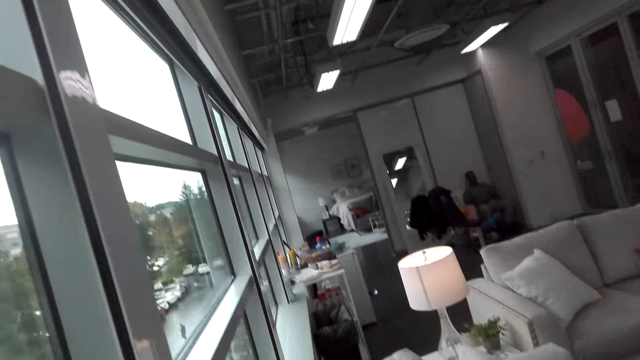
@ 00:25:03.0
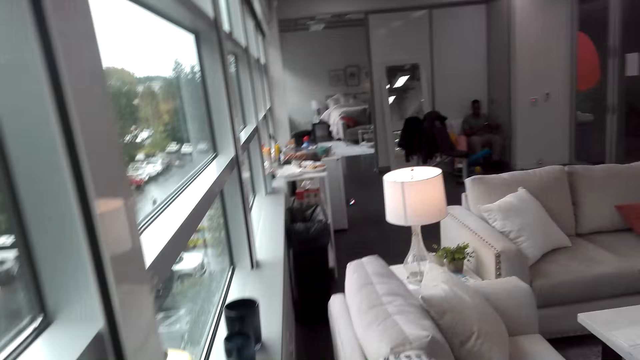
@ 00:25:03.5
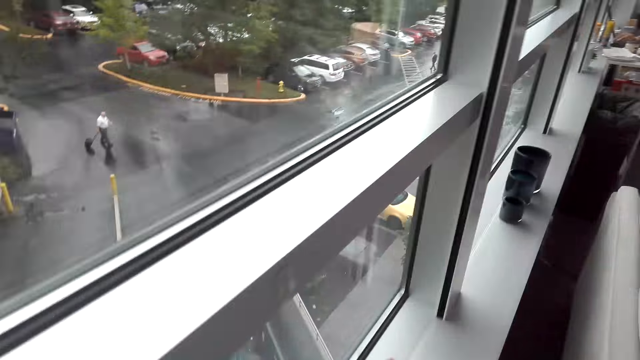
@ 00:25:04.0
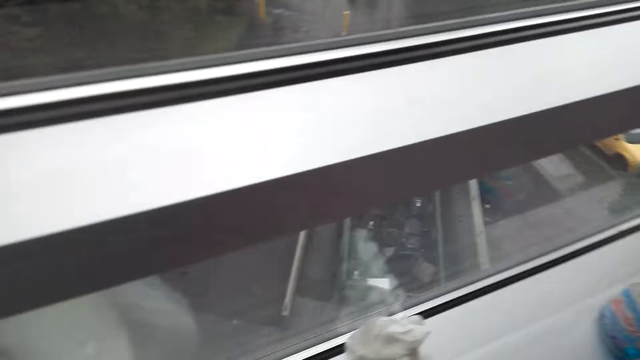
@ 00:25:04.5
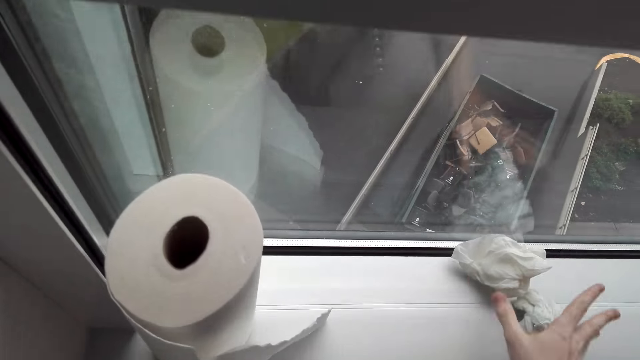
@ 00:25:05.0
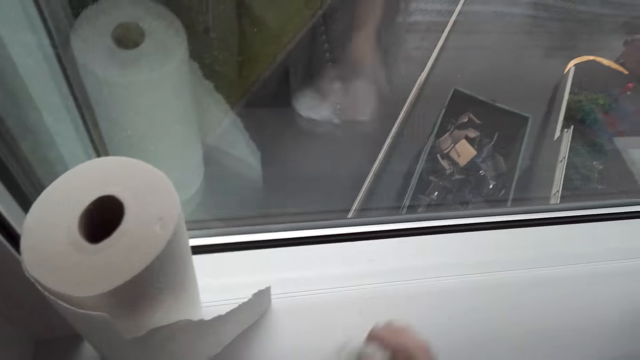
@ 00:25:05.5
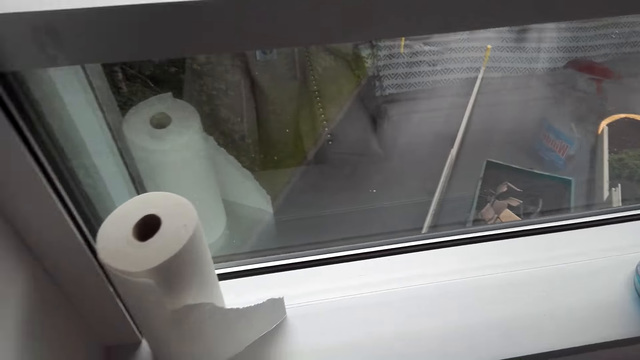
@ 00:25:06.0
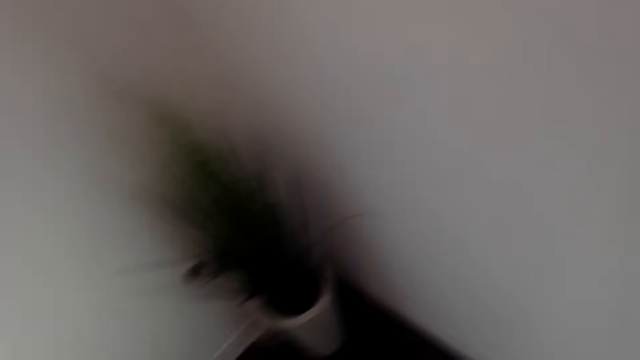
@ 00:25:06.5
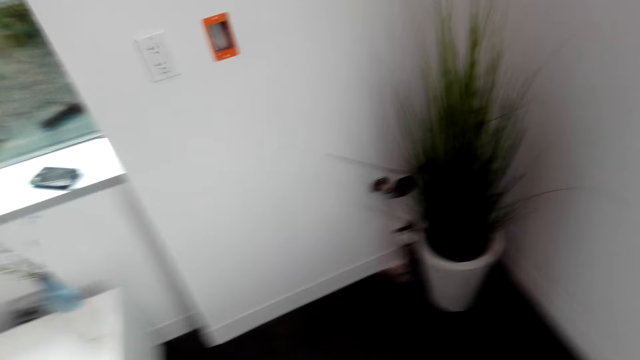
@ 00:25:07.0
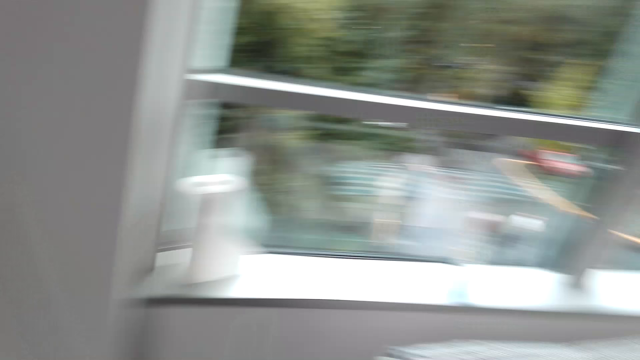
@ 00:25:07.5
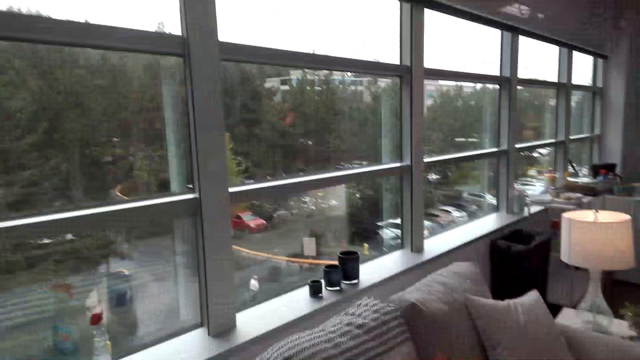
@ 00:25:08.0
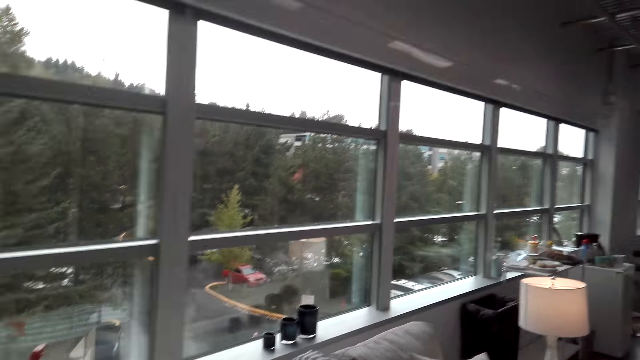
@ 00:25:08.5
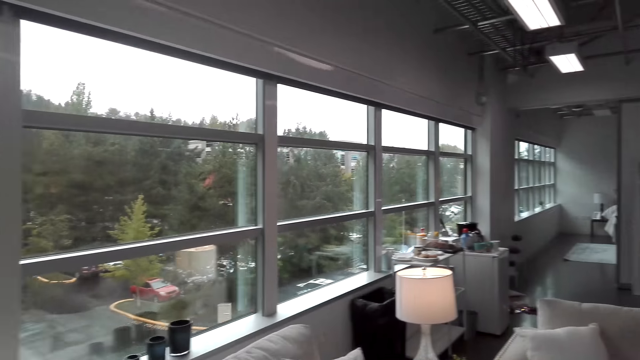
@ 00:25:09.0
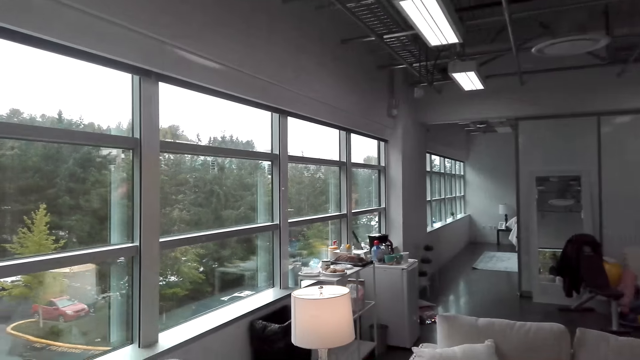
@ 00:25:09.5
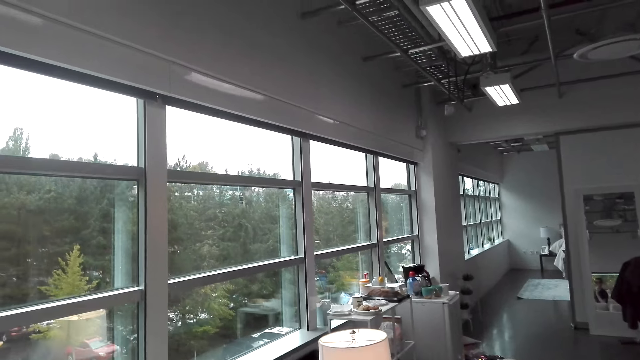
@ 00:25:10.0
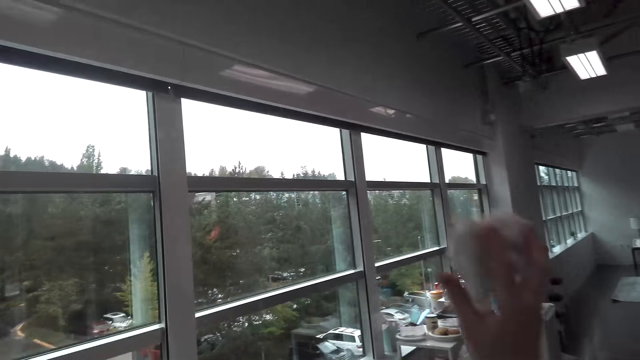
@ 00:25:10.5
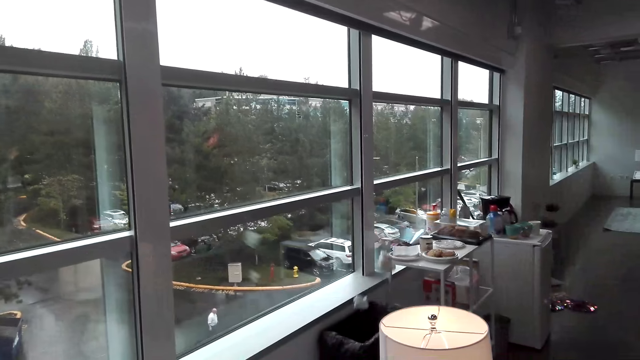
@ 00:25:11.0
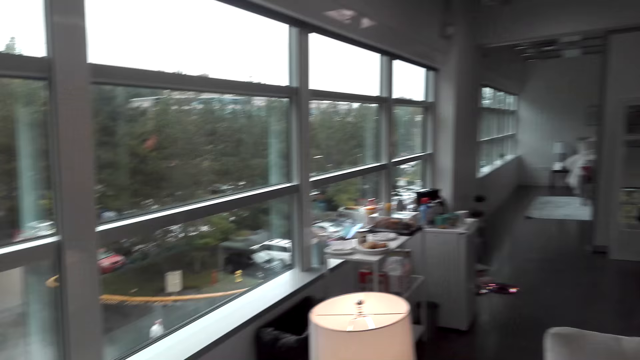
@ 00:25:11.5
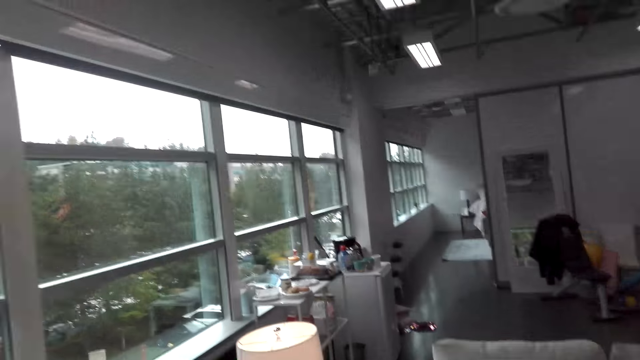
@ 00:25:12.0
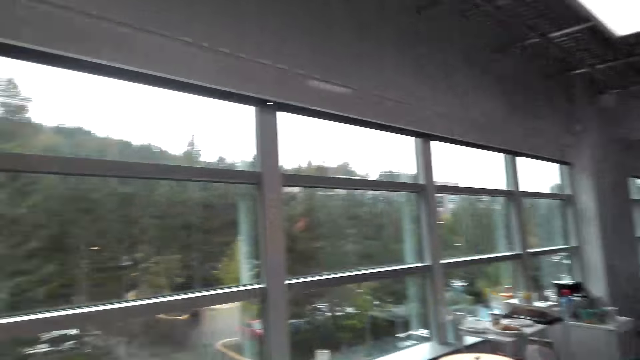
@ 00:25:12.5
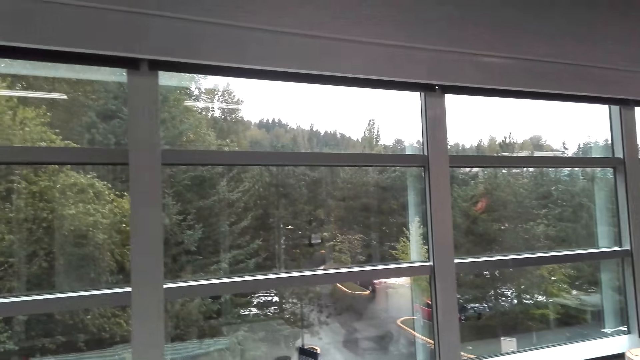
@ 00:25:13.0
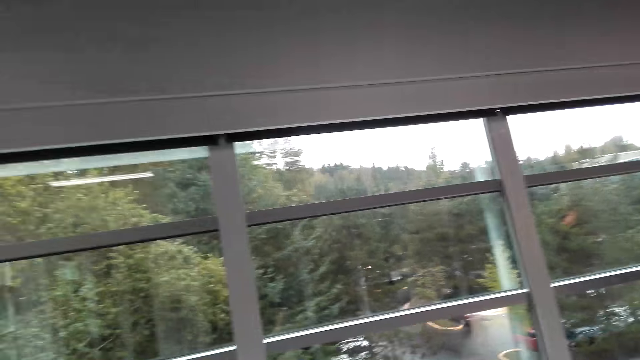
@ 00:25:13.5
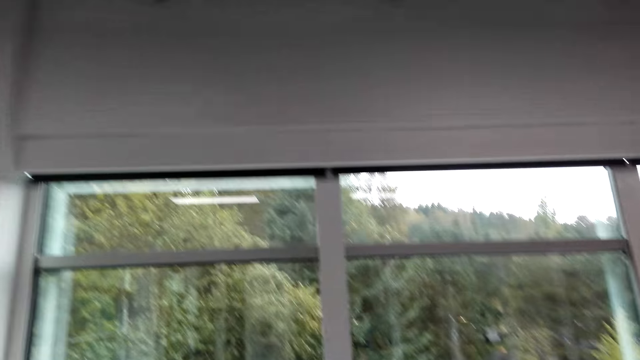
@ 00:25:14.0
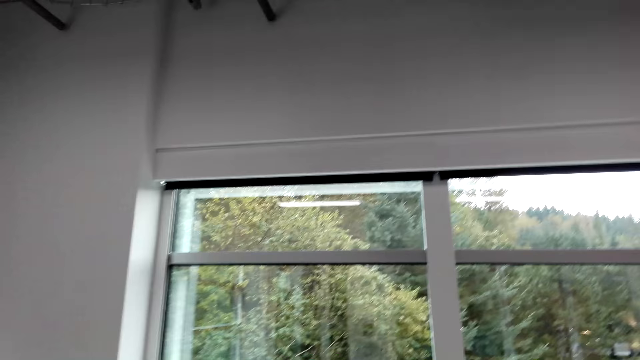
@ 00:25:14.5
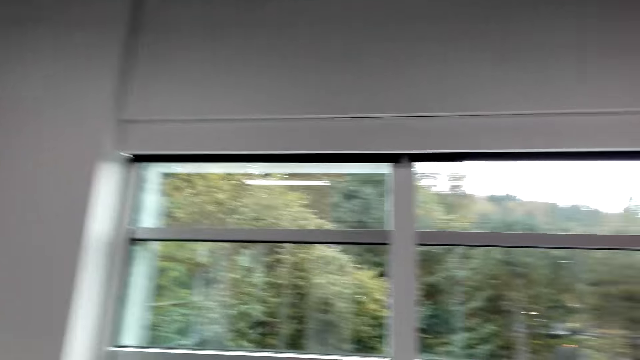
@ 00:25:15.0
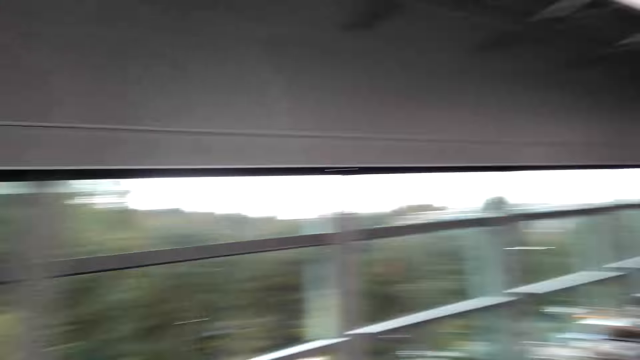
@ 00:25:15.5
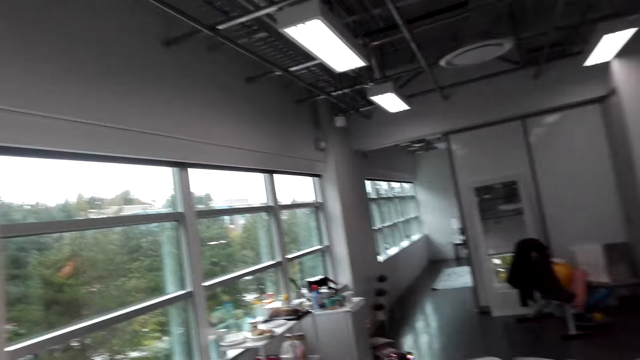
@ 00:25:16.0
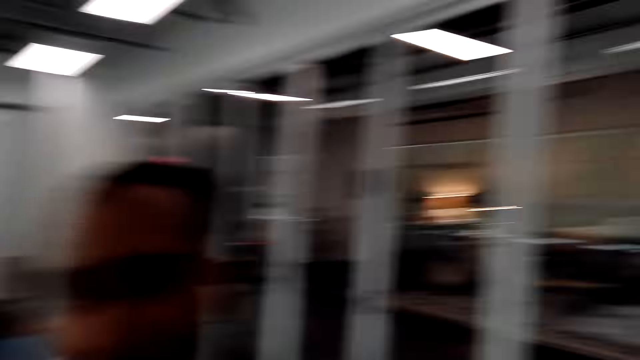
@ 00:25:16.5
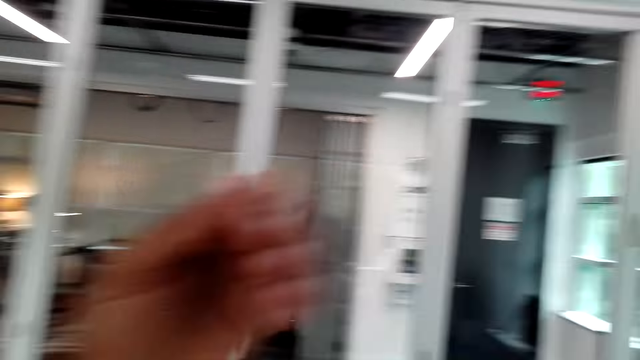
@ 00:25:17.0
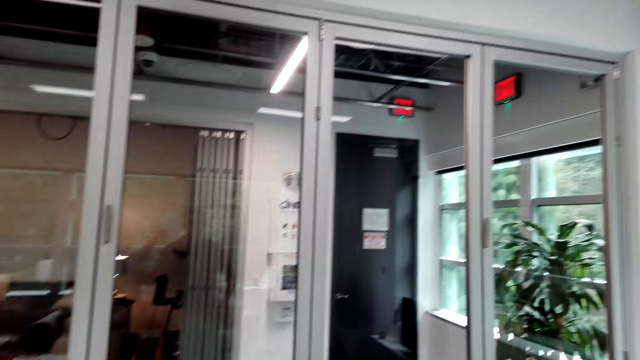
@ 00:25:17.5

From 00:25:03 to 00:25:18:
The camera wearer talks. They pick up a used tissue paper. They walk in the room. They throw the used tissue paper into the dustbin. They talk and turn around.

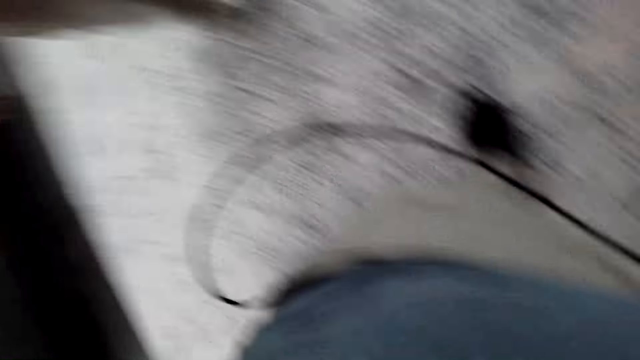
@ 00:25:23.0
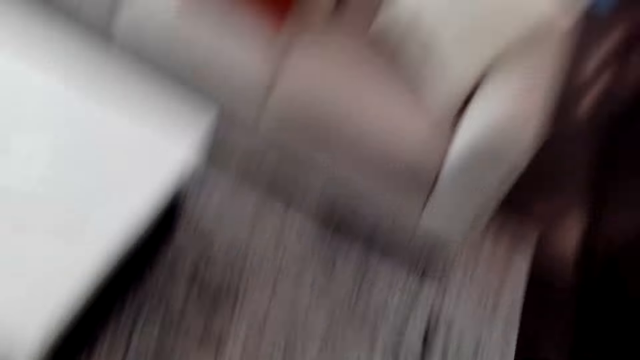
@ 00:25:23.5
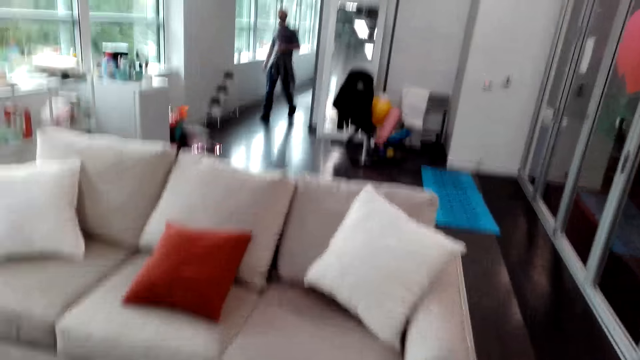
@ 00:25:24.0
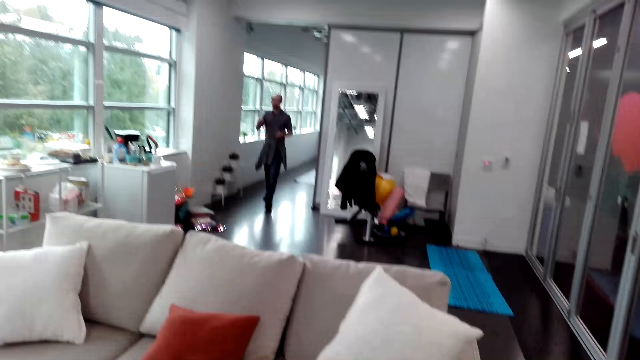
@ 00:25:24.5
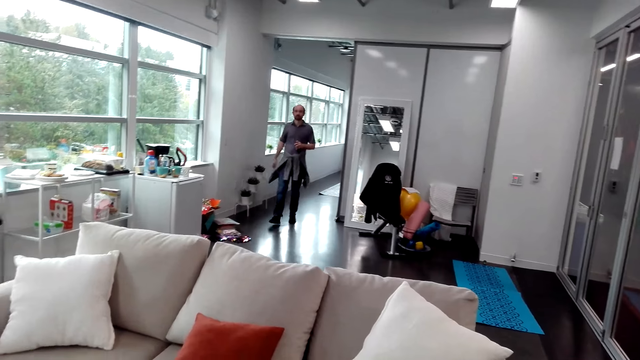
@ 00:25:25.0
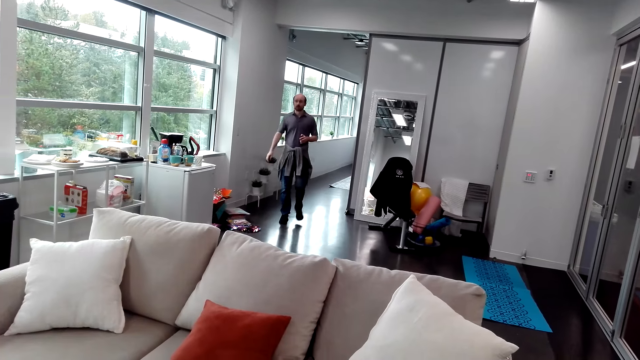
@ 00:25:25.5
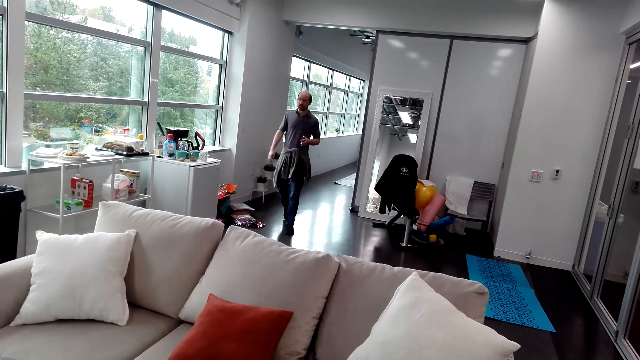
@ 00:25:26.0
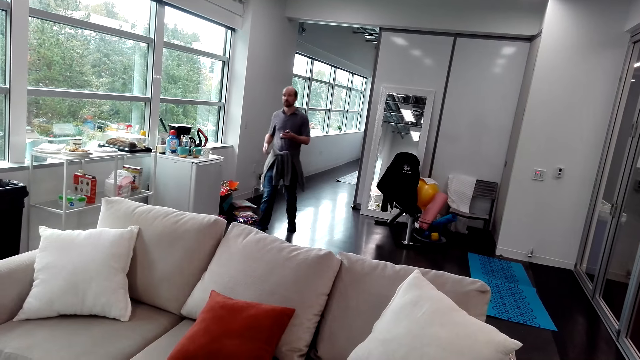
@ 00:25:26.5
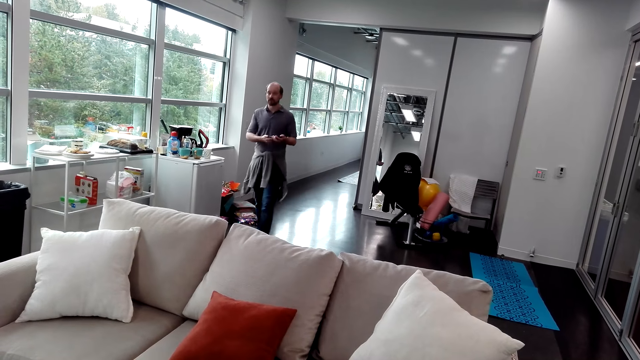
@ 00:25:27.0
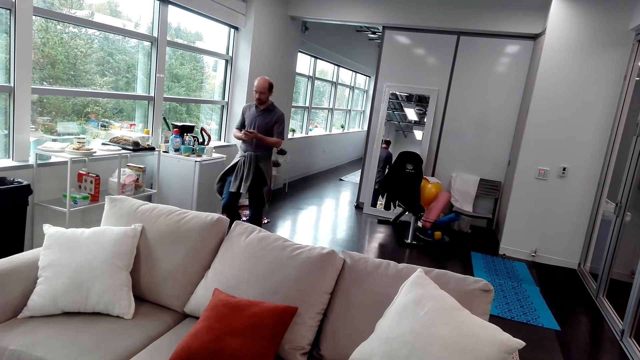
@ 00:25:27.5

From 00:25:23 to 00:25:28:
The camera wearer looks around the room.
